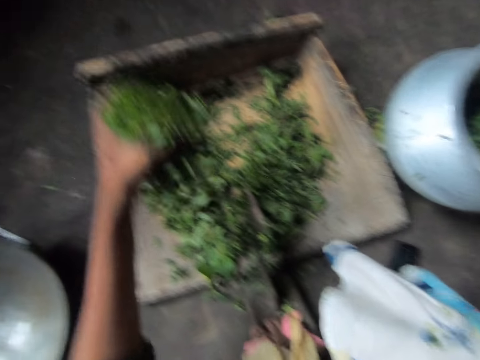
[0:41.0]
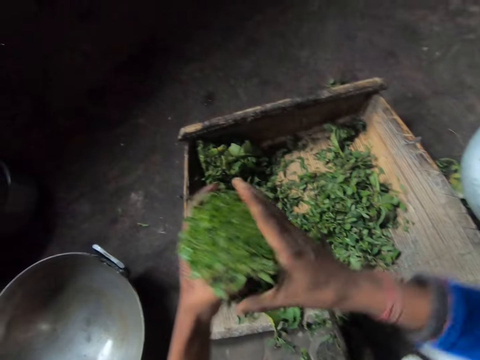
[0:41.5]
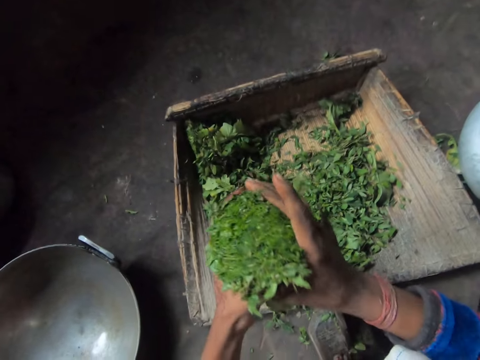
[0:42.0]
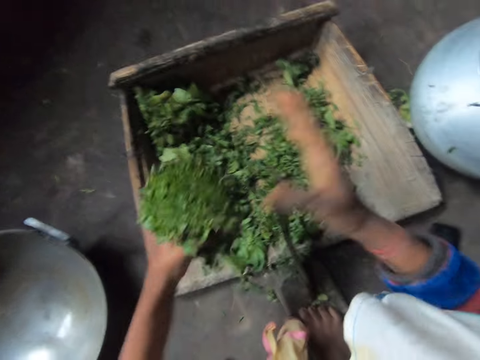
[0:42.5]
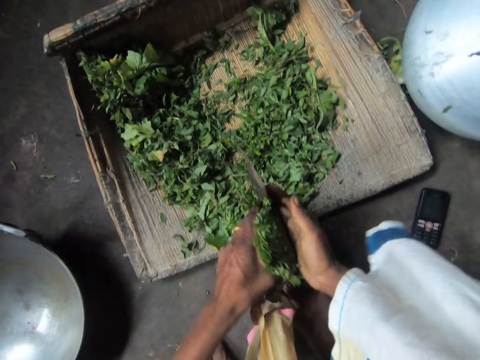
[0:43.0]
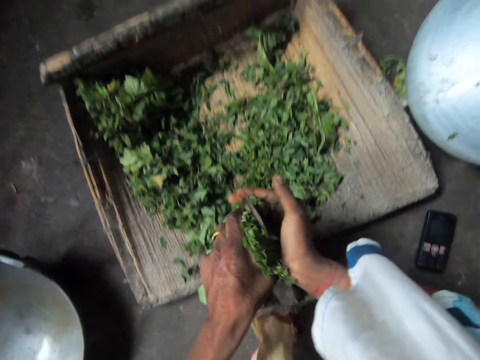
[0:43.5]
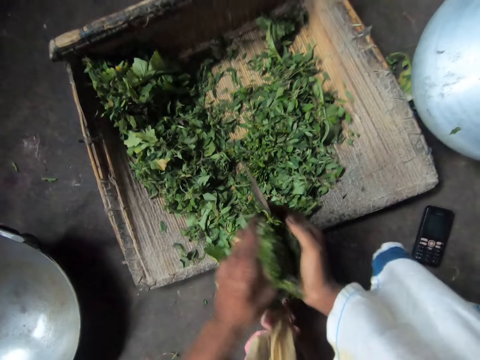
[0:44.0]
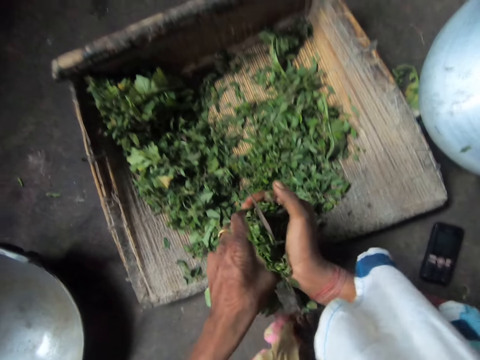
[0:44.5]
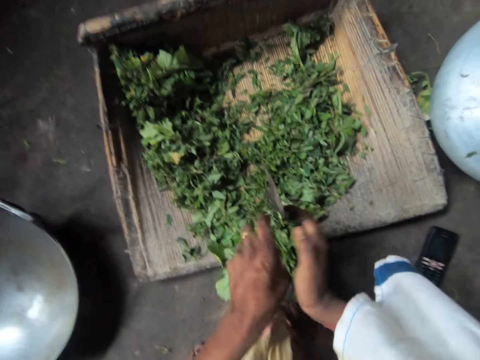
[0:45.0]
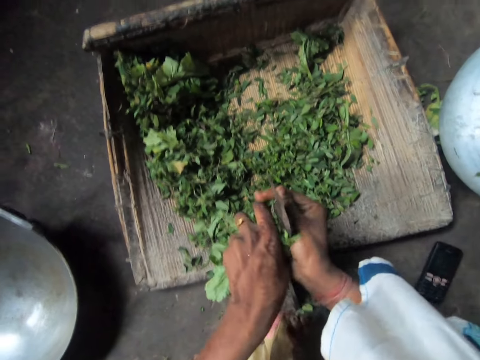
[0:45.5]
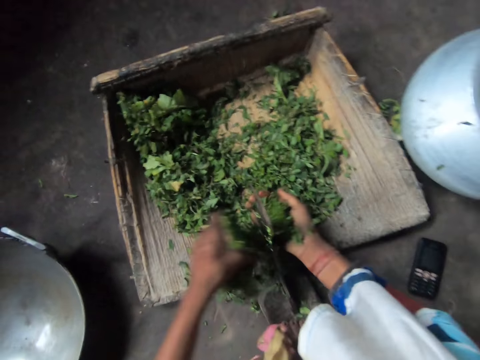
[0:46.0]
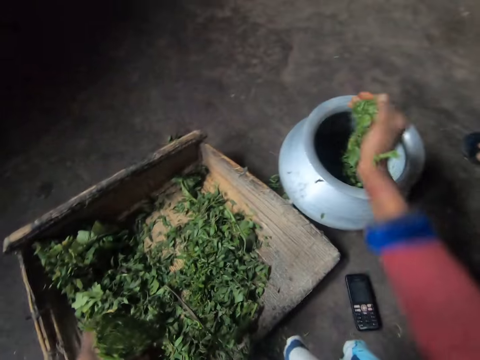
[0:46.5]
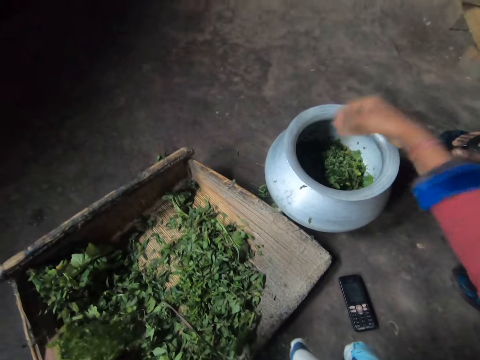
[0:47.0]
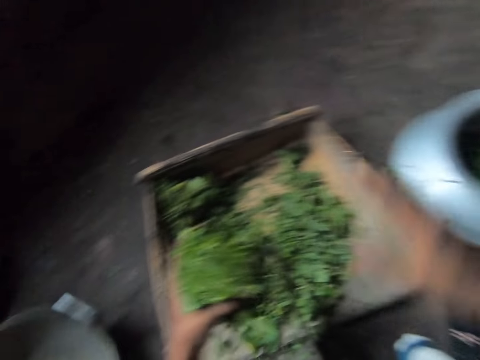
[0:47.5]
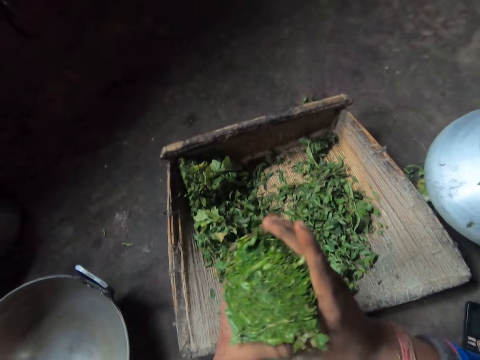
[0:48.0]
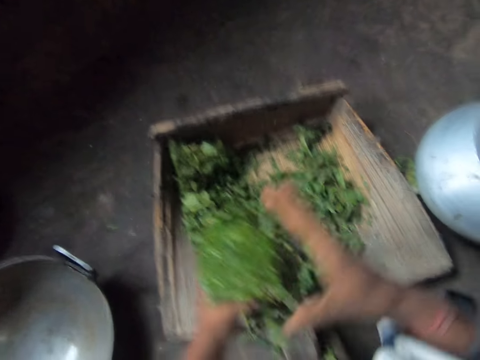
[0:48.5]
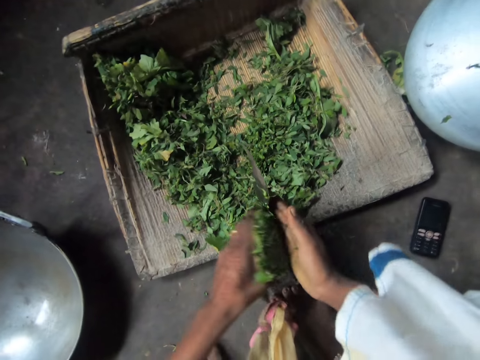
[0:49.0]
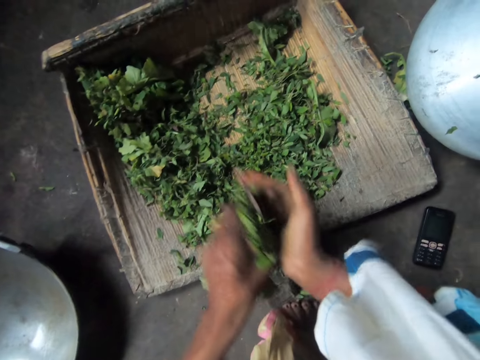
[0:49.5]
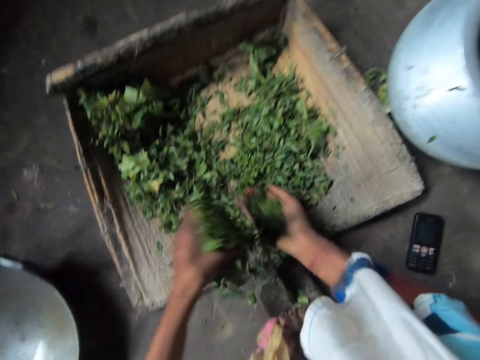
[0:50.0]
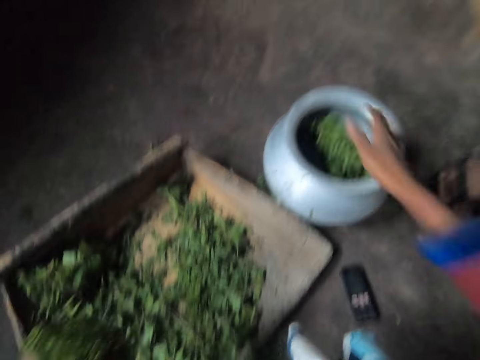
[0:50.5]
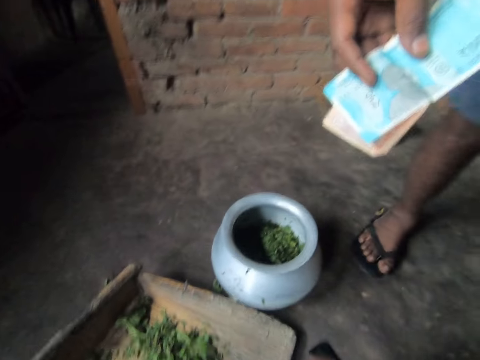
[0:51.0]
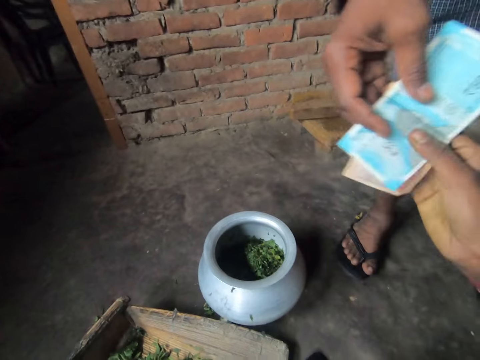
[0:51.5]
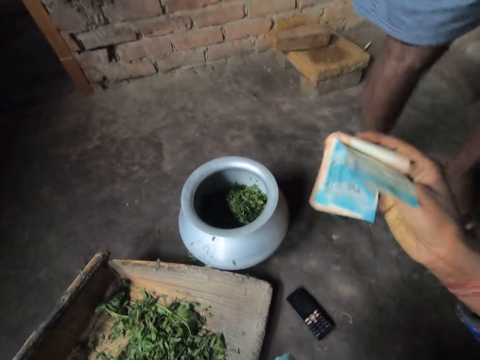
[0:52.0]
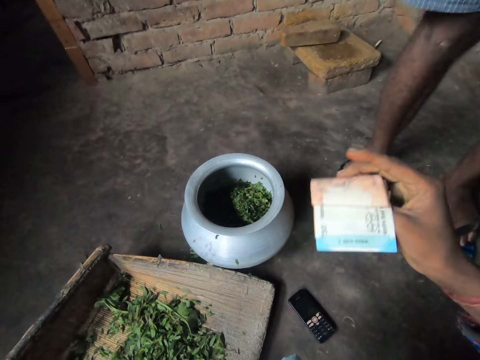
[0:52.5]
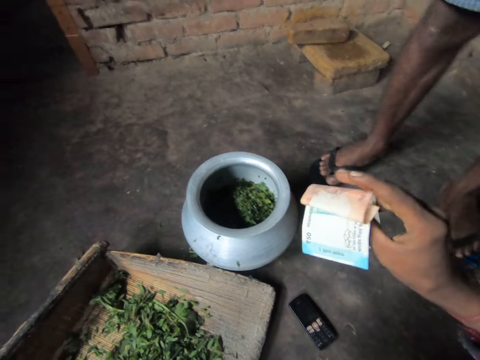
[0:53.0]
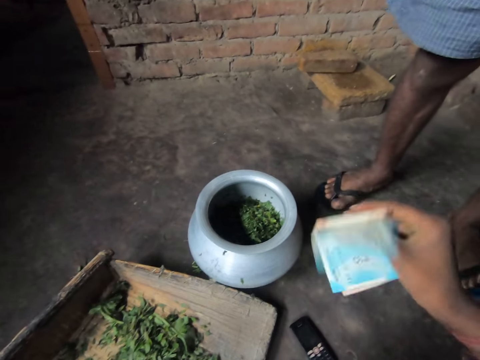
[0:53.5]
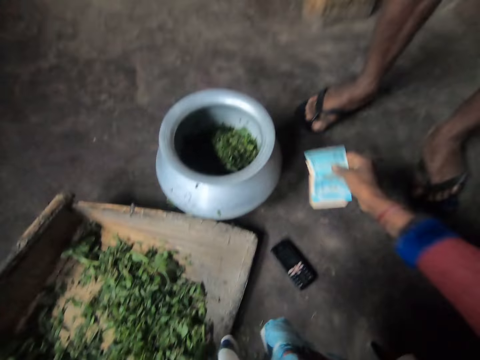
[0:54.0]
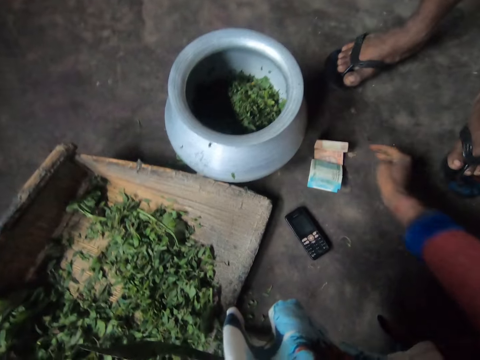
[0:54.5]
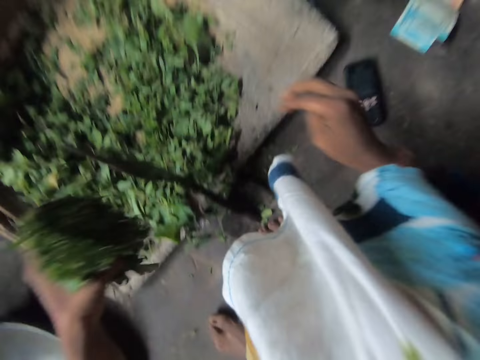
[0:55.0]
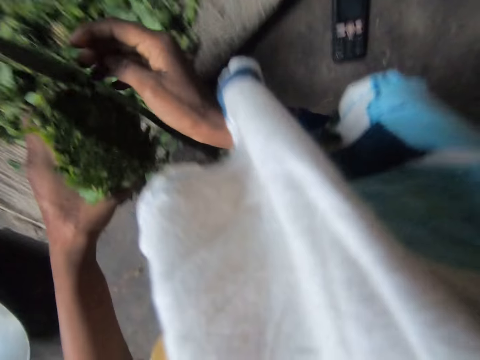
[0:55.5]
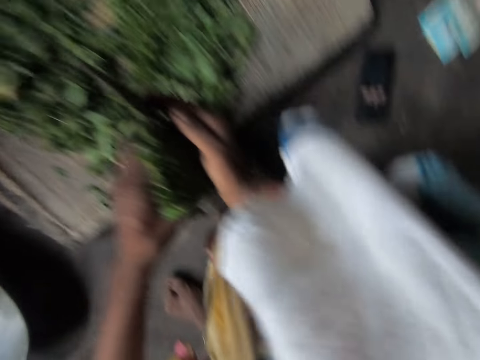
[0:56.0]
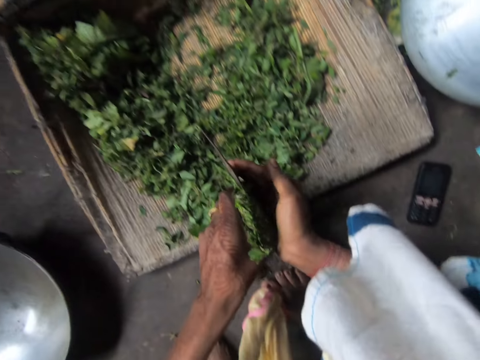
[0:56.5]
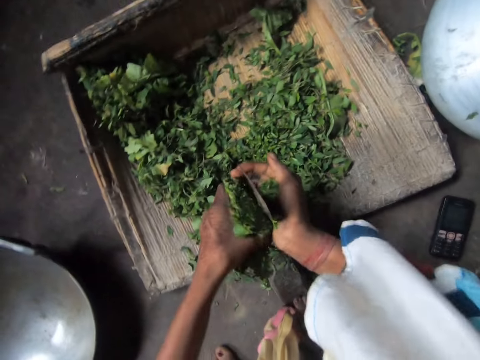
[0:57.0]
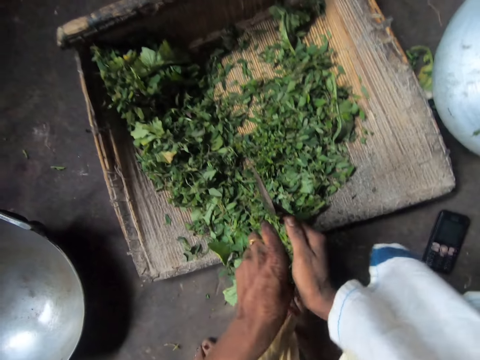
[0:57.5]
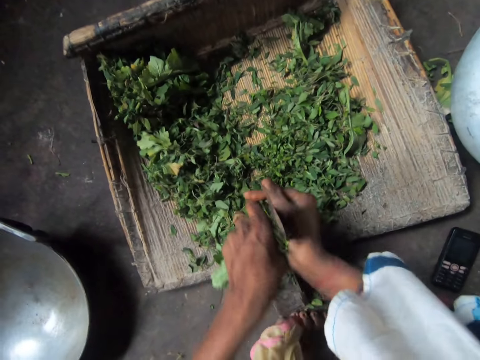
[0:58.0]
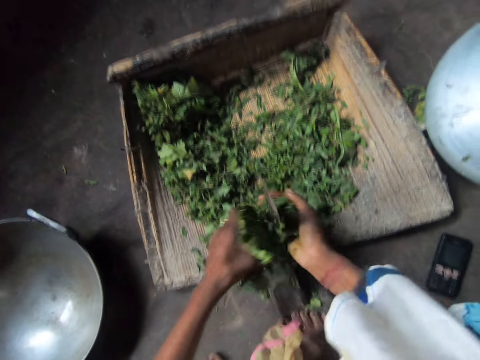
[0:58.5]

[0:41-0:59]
The camera wearer sets the vegetables with her hands. She resumes cutting the vegetables with the kitchen axe attached to the chopping board. She puts the chopped vegetables into the clay pot or metallic pot. She sets the vegetables with her hands. She resumes cutting the vegetables with the kitchen axe attached to the chopping board. She puts the chopped vegetables into the clay pot. She collects money from the man. She responds to the man. She puts the money on the ground. She resumes cutting the vegetables with the kitchen axe attached to the chopping board.

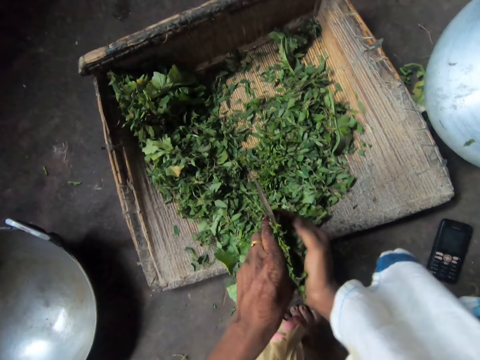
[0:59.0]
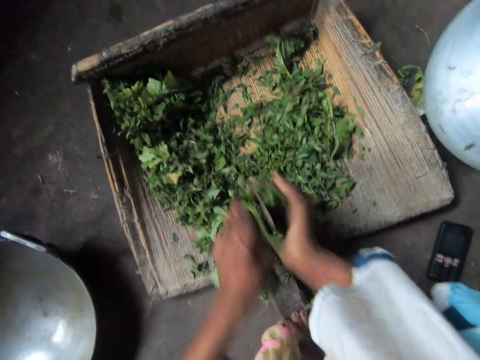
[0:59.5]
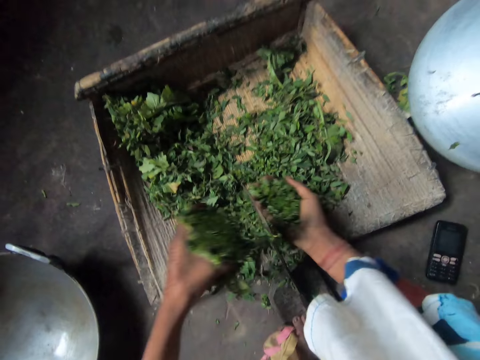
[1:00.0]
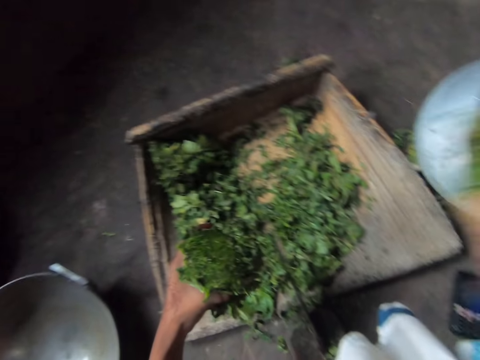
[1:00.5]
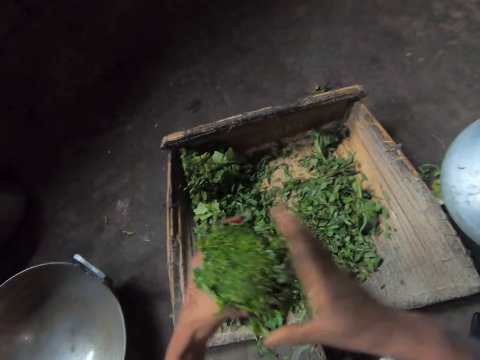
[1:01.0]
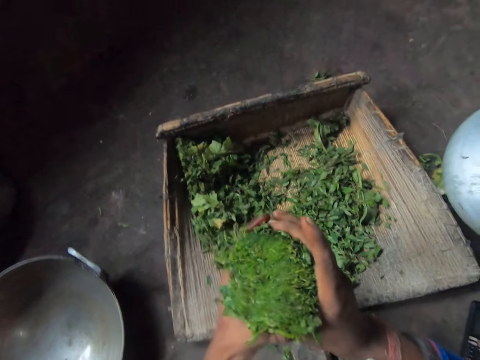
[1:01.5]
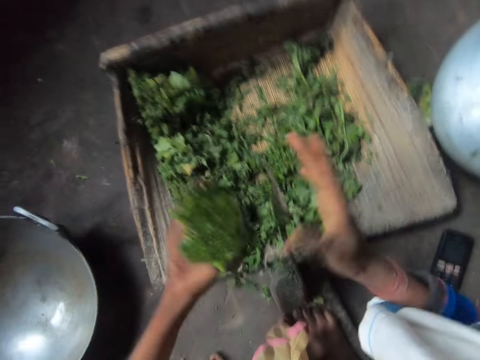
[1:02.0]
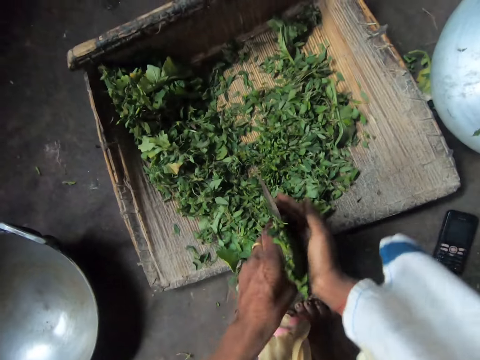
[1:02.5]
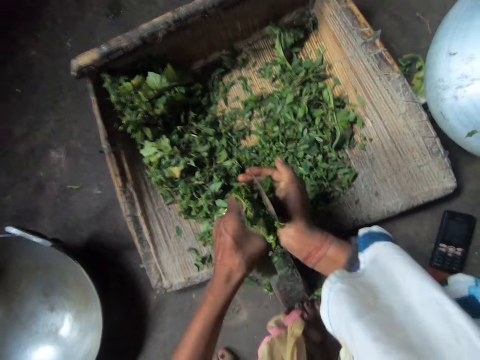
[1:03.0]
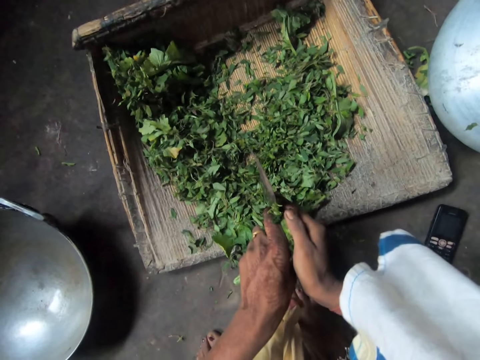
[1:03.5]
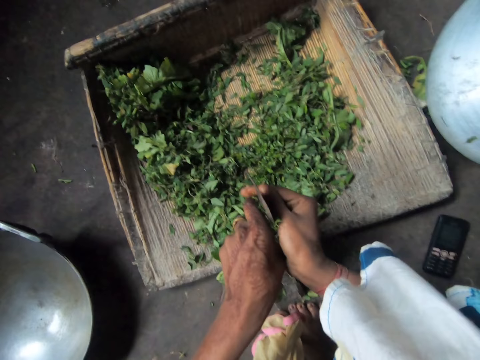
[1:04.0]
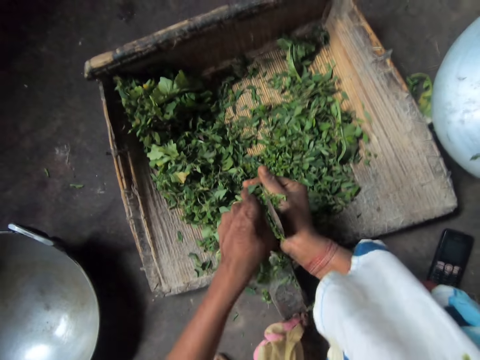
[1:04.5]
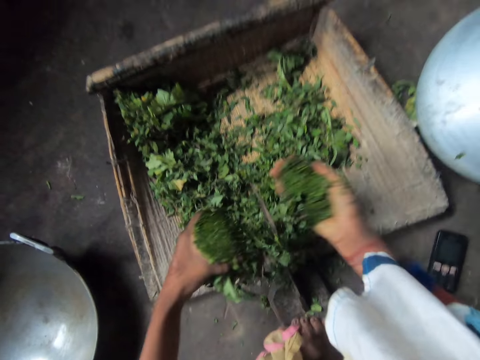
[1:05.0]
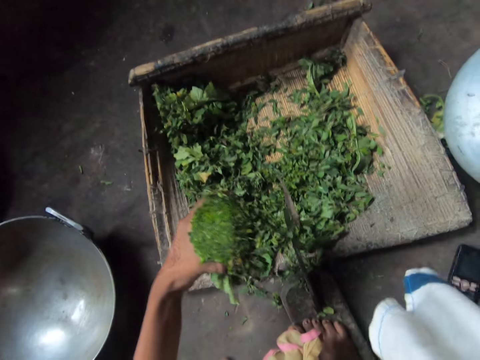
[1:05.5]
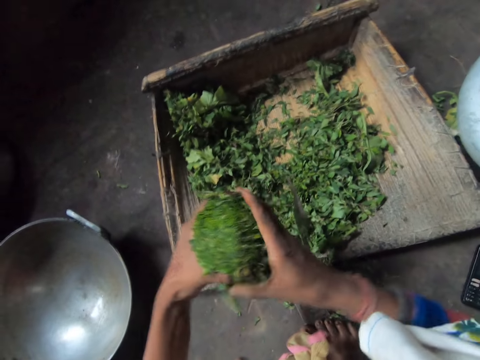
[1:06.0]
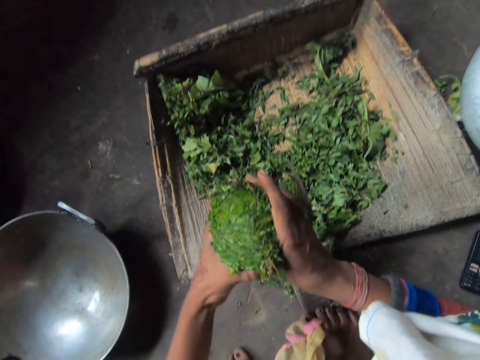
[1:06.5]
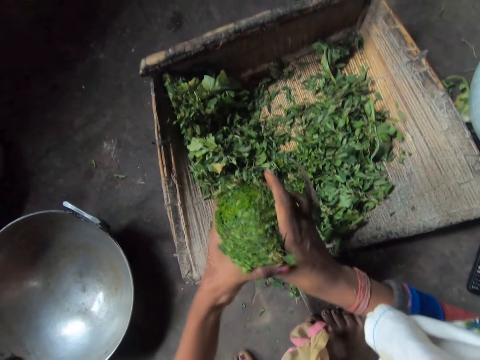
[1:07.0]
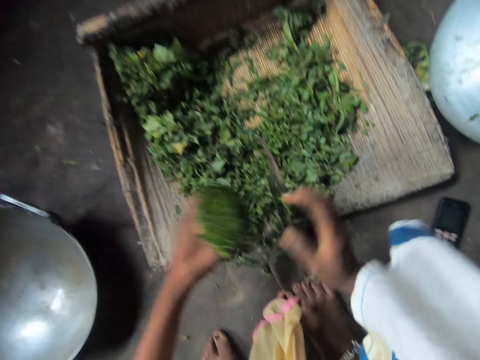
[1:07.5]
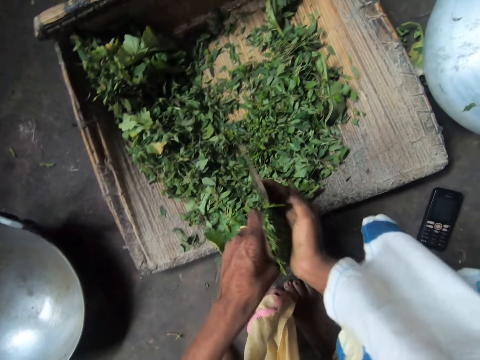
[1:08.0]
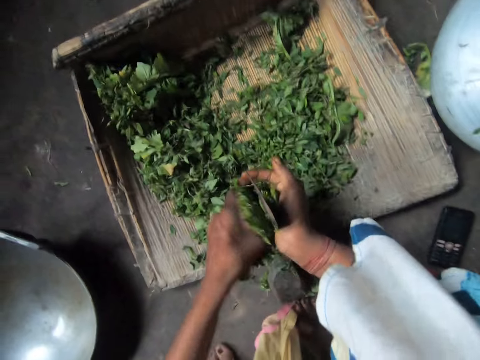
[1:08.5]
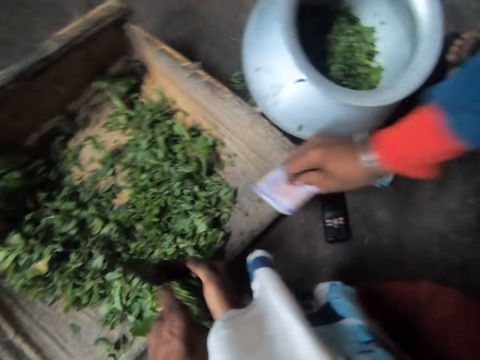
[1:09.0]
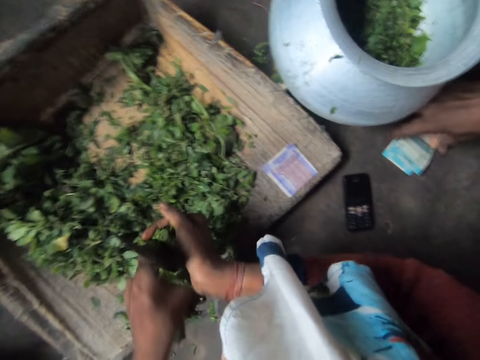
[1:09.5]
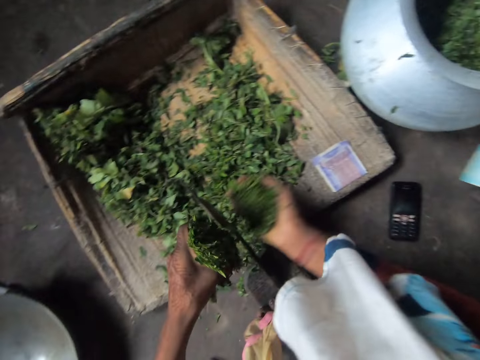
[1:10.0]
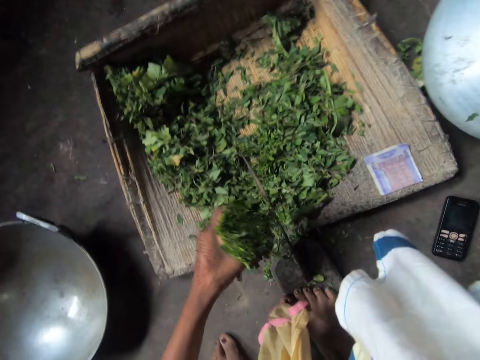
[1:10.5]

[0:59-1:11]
The man responds to the camera wearer. The camera wearer responds to the man. She puts the chopped vegetables or green leaves into the clay pot or metallic pot, sets the vegetables with her hands, and resumes cutting the vegetables with the kitchen axe attached to the chopping board. The man responds to the camera wearer. The camera wearer responds to the man. She puts the chopped vegetables into the clay pot. She cuts the green leaves. She sets the vegetables with her hands. She resumes cutting the vegetables with the kitchen axe attached to the chopping board. The man responds to the camera wearer. The man drops money on the chopping board and takes the money from the ground. The camera wearer cuts the green leaves. She puts the chopped vegetables into the clay pot.
